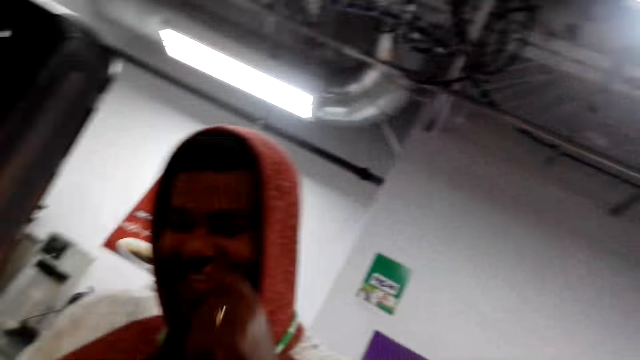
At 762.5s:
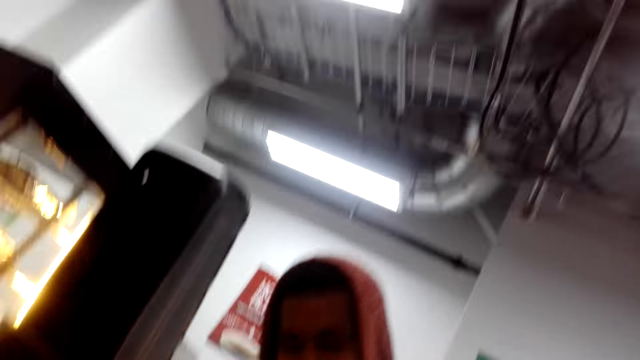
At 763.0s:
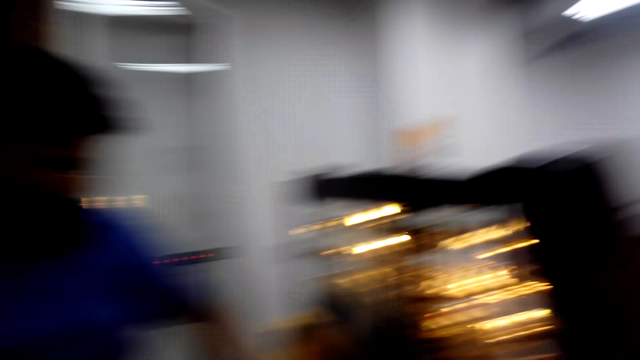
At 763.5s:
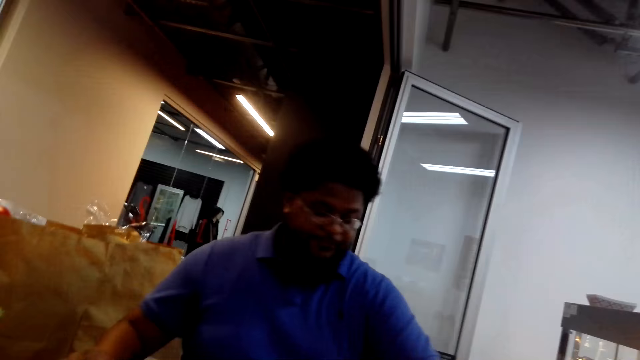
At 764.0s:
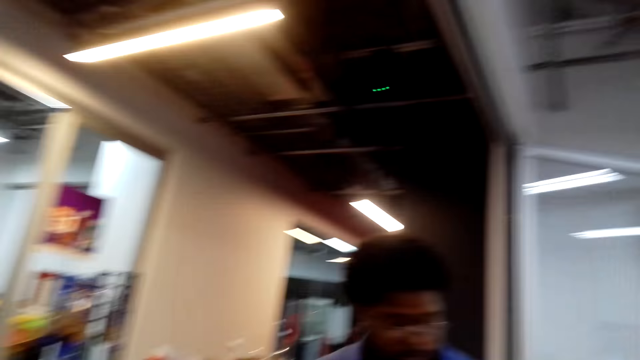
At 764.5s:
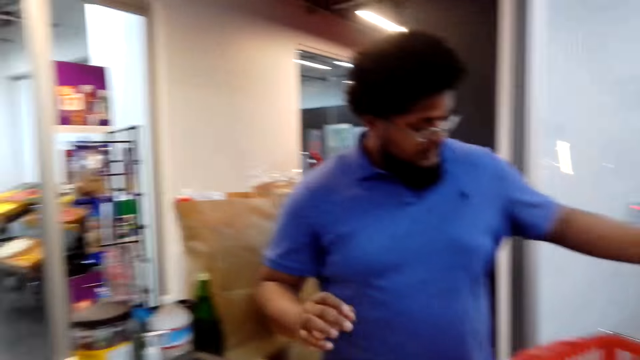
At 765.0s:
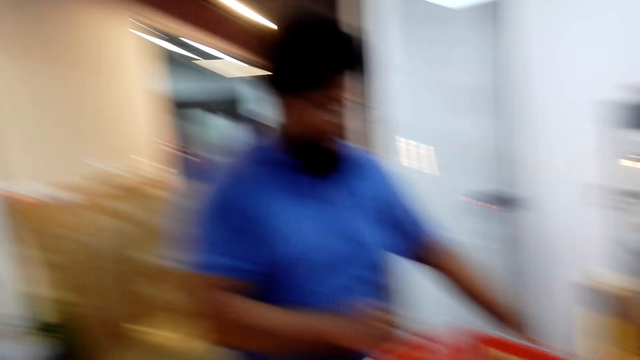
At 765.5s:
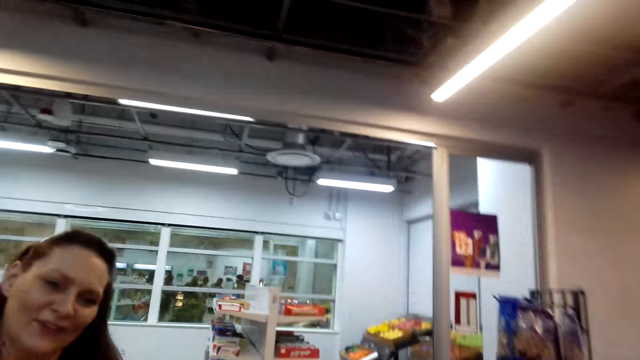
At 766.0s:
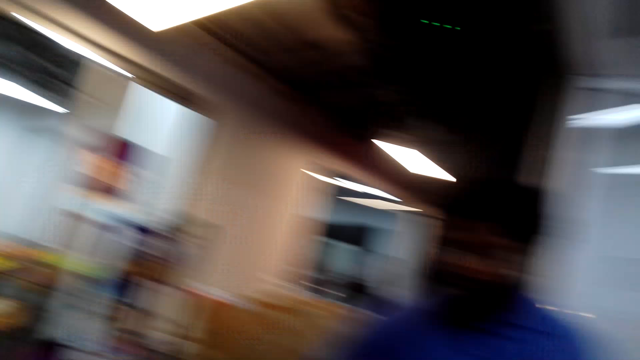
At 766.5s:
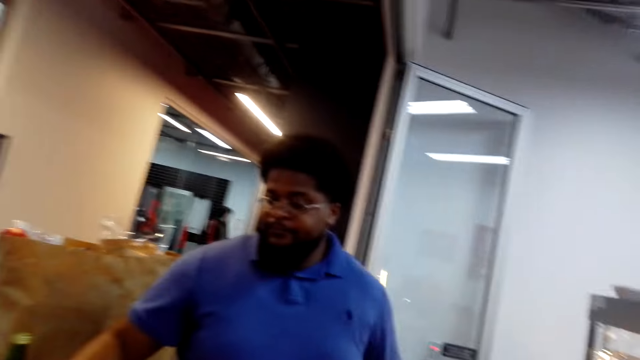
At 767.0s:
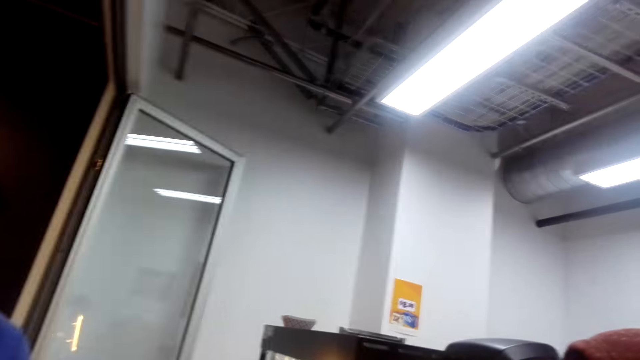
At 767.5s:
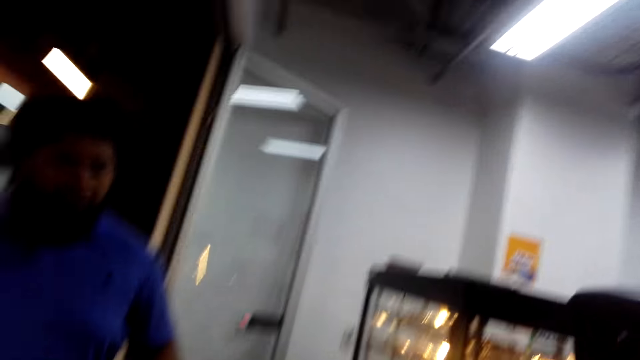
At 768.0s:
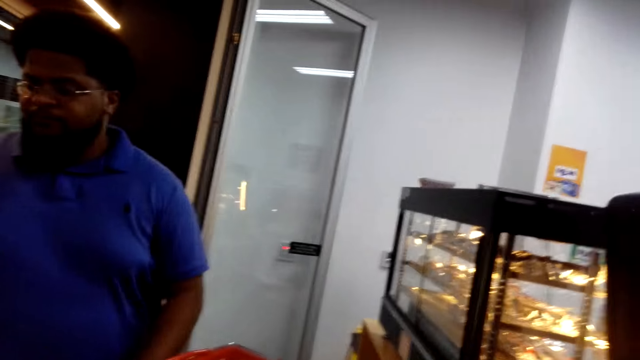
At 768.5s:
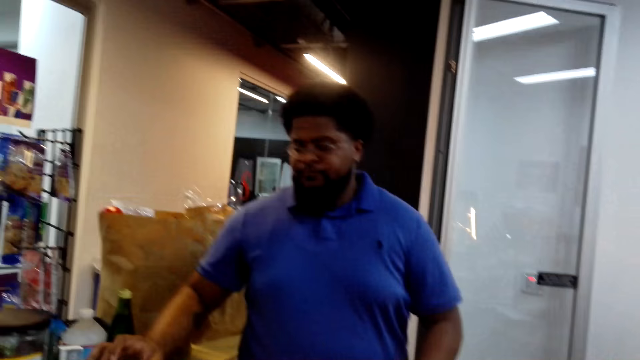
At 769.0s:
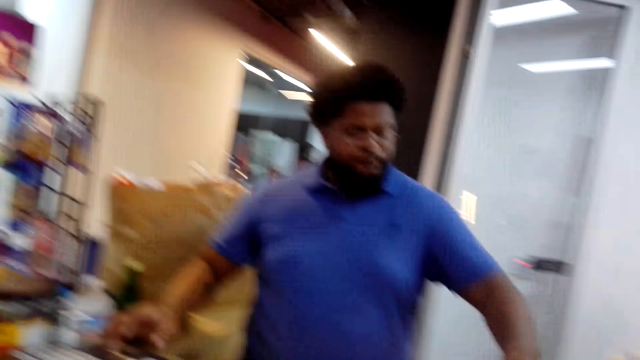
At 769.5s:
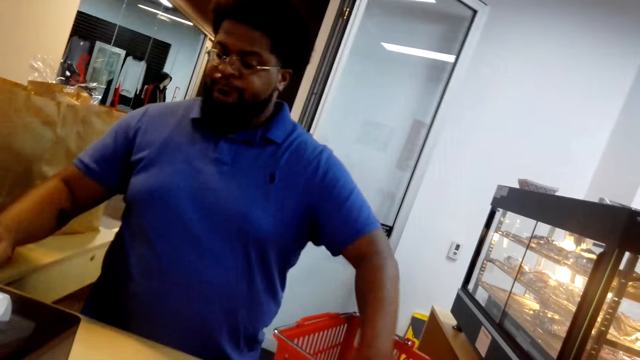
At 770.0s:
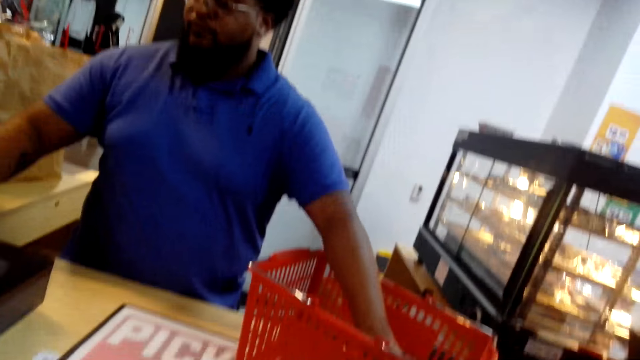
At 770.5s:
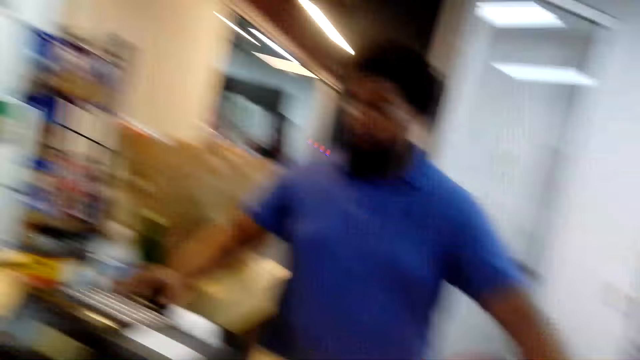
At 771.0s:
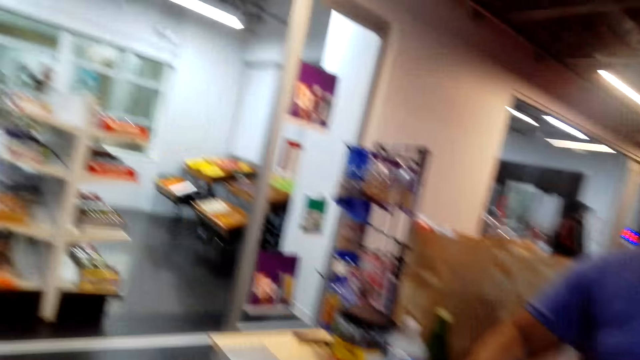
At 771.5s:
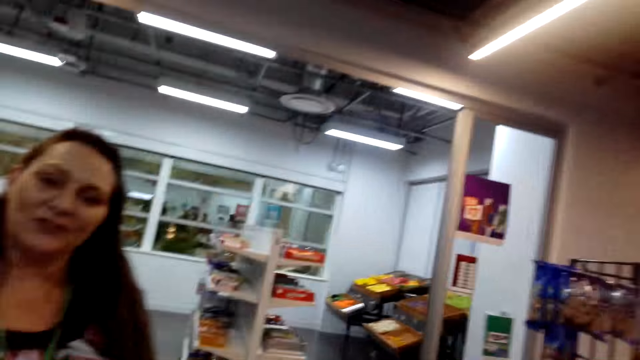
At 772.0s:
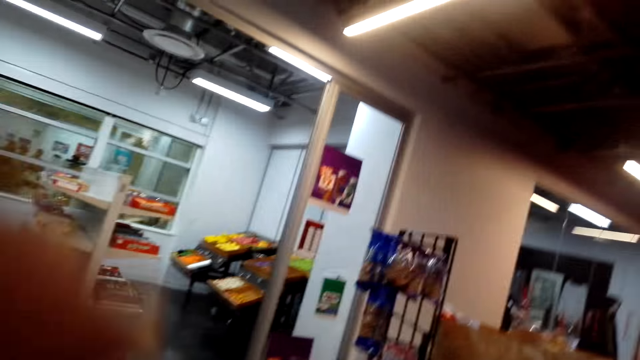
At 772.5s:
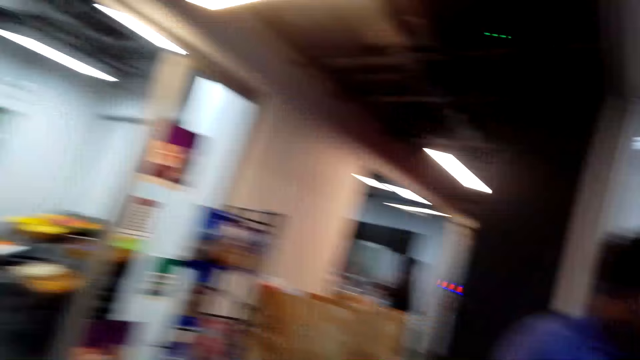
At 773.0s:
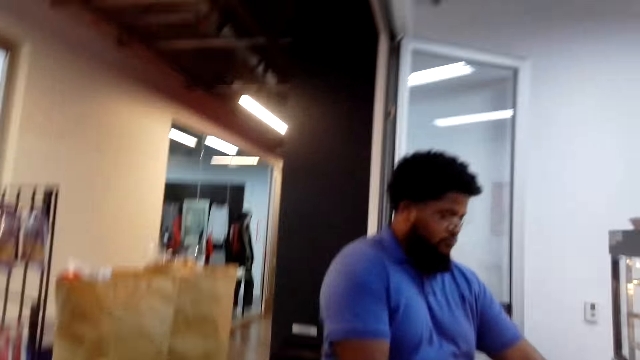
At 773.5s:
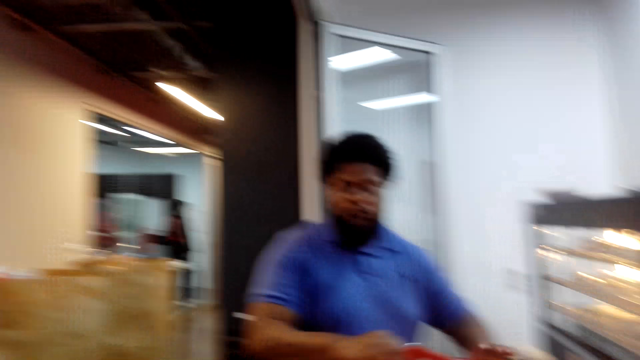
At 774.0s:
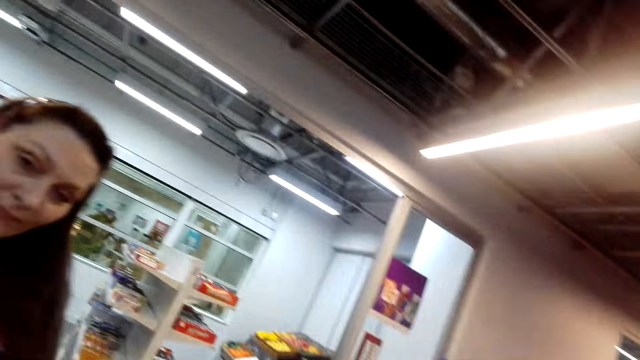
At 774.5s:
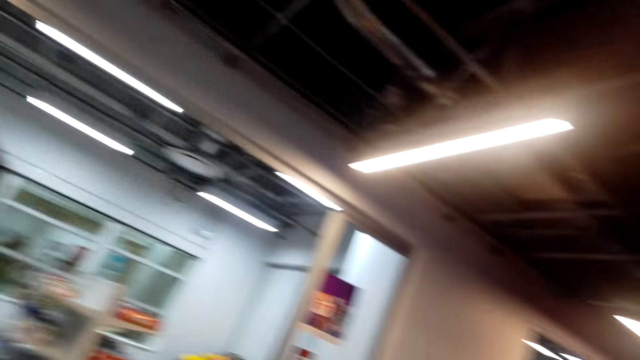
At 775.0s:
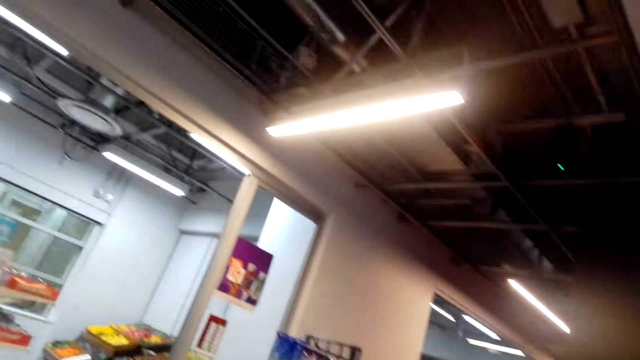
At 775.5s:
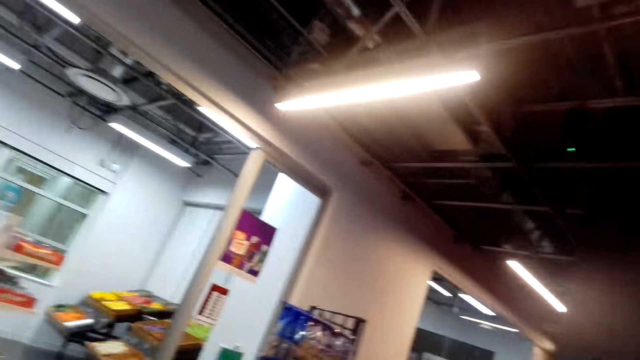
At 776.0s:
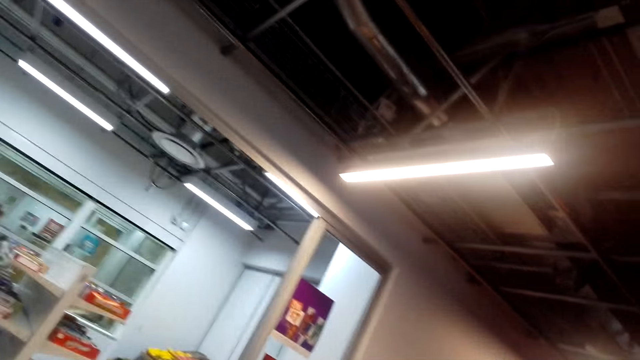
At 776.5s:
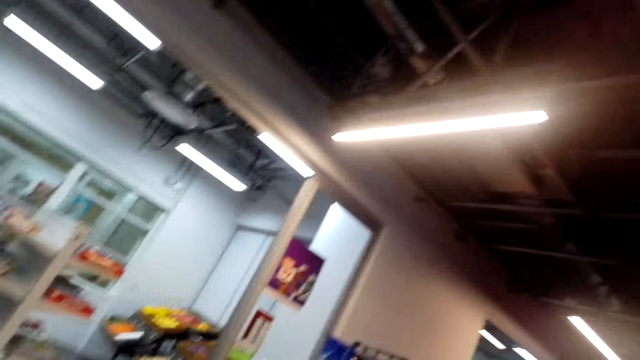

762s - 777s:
A man stands at the counter. Another man totalizes and packages the items. The camera wearer converses with a woman. They look at the counter. The other man totalizes and packages the items. The camera wearer converses with the woman. The other man totalizes and packages the items. The camera wearer converses with the woman.

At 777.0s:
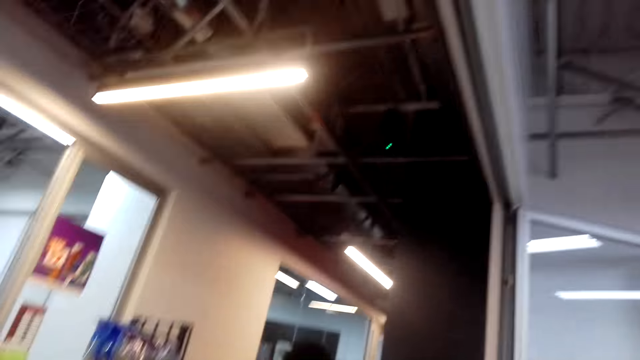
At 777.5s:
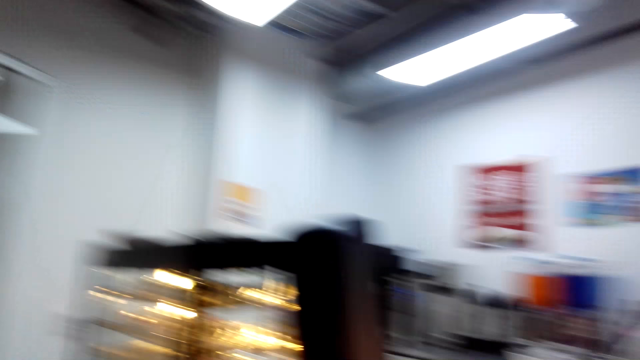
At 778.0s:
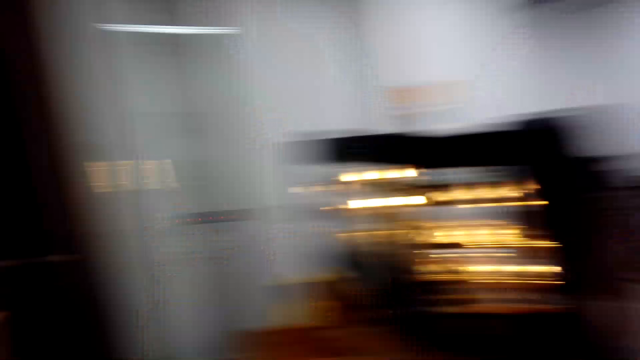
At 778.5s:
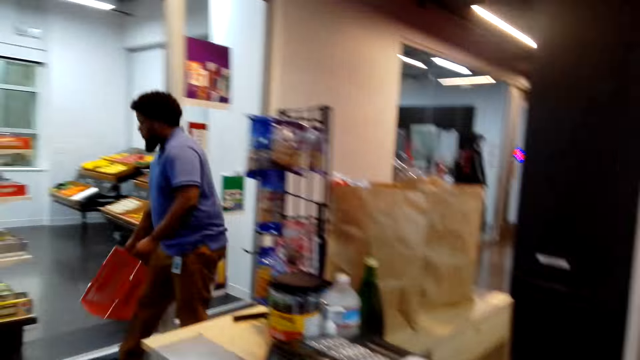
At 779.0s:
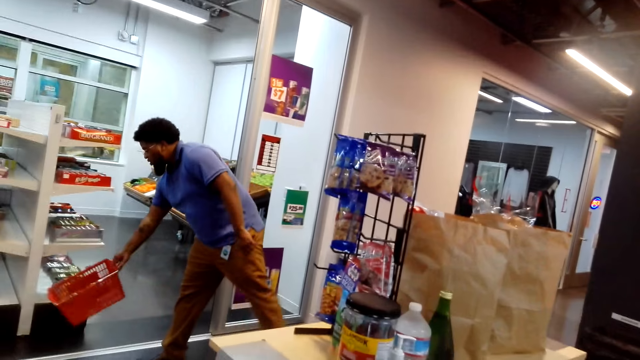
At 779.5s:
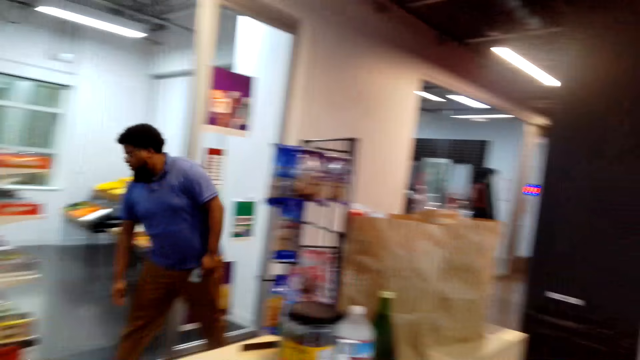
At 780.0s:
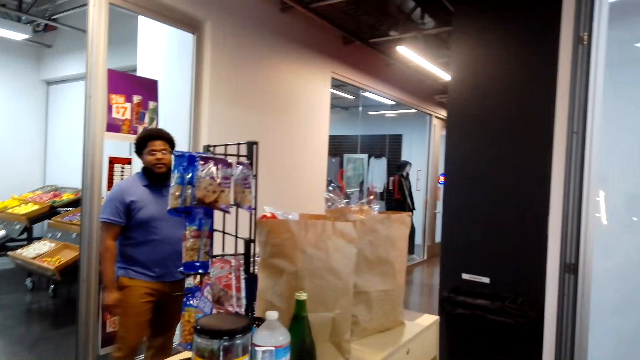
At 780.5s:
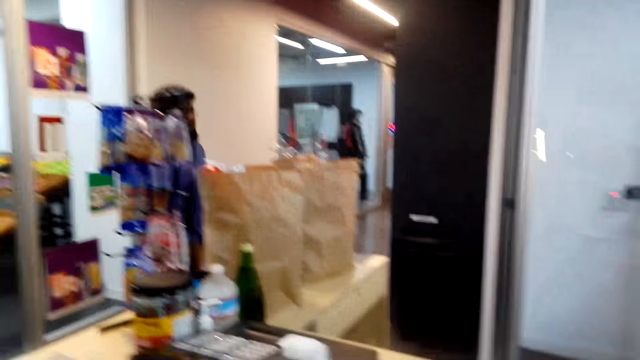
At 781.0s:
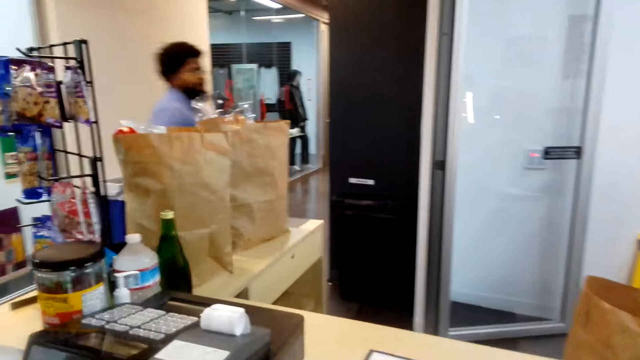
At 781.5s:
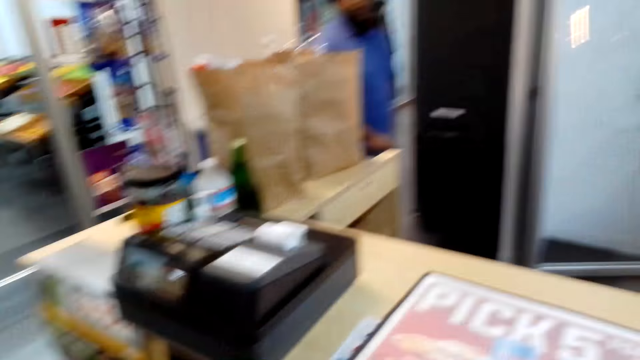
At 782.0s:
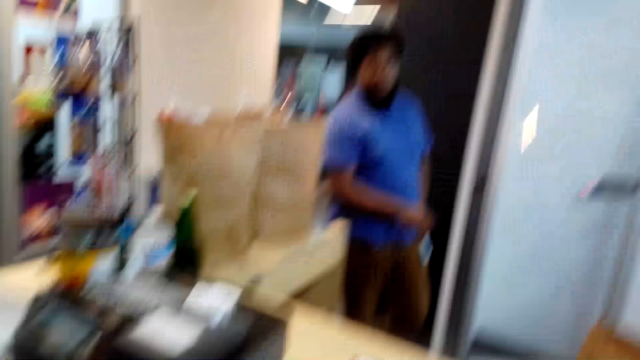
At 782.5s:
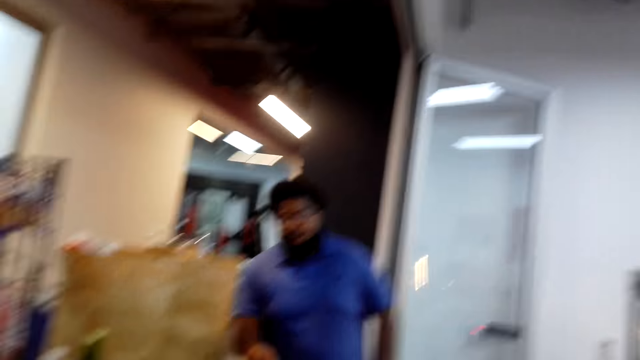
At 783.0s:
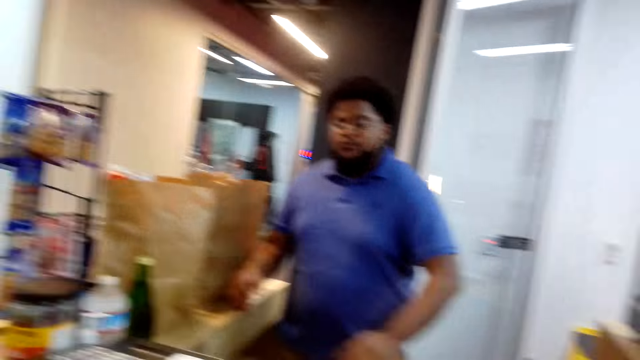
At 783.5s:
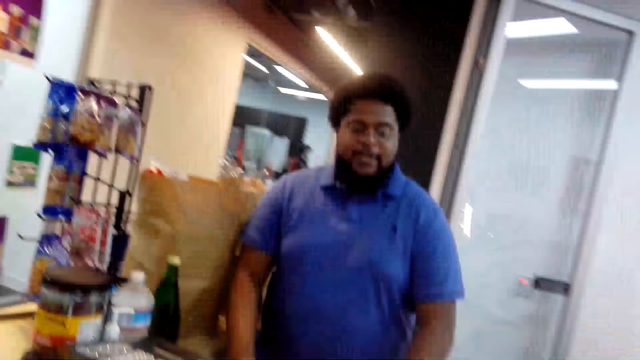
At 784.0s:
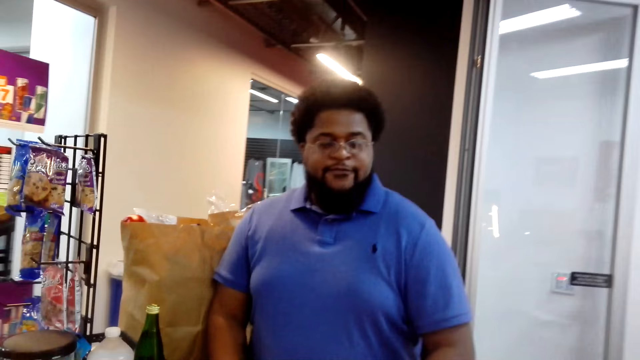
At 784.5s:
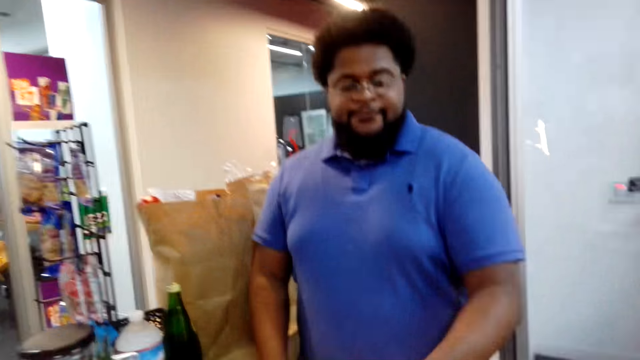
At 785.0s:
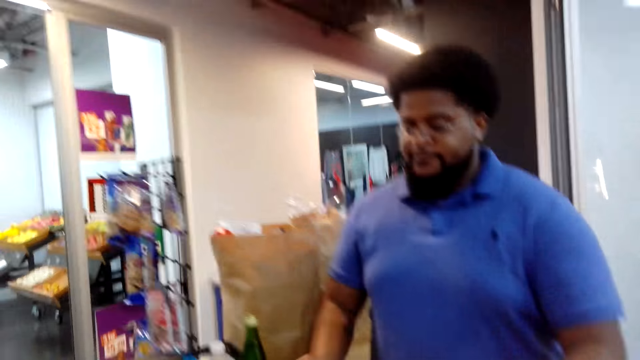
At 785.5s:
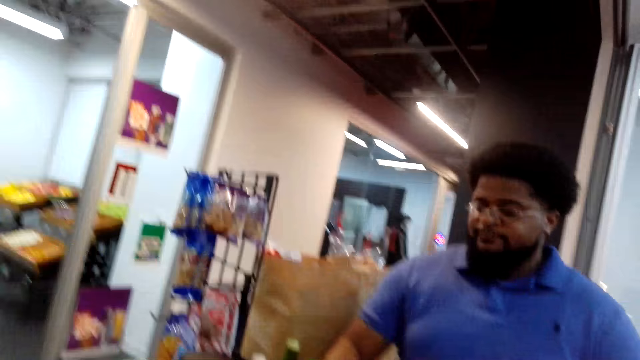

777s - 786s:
A man drops the carrier on the floor. The man walks towards the counter. The camera wearer converses with a woman. The man walks across the store. The camera wearer converses with the man.
